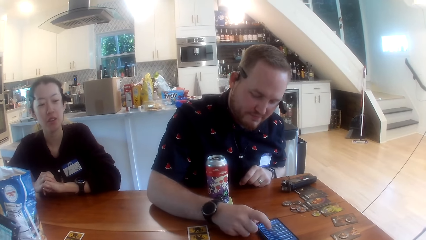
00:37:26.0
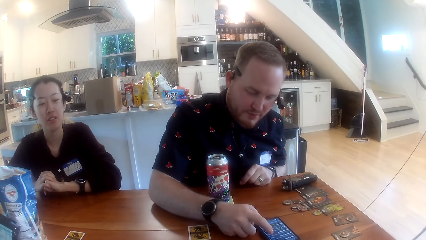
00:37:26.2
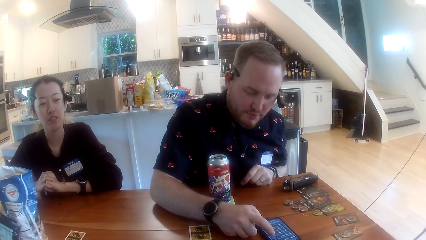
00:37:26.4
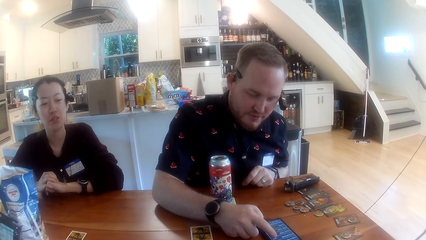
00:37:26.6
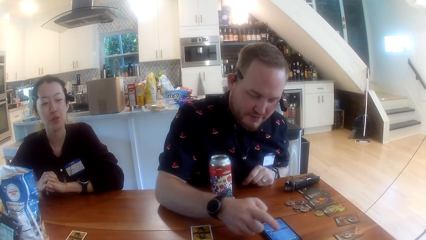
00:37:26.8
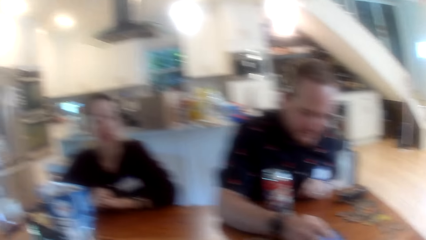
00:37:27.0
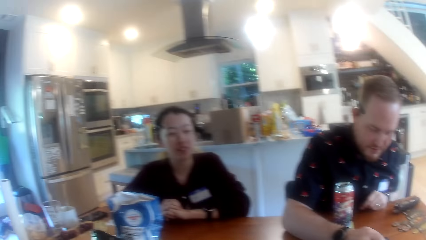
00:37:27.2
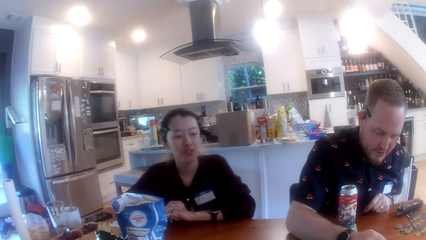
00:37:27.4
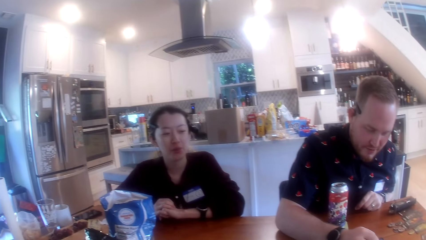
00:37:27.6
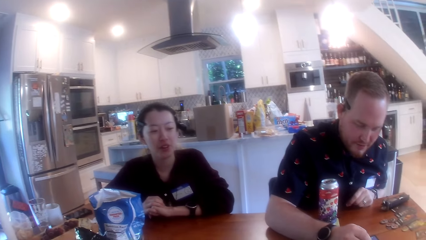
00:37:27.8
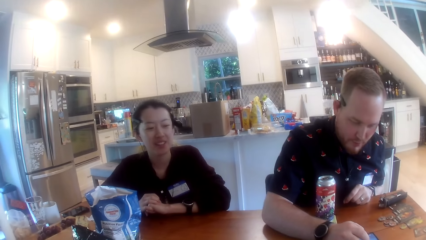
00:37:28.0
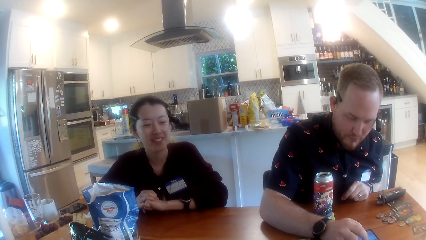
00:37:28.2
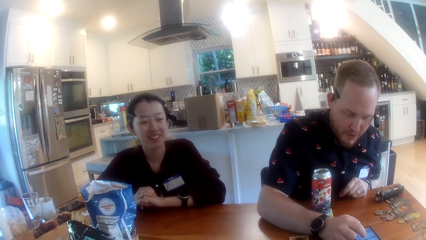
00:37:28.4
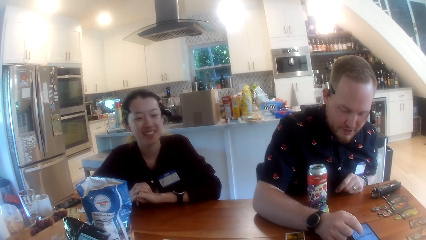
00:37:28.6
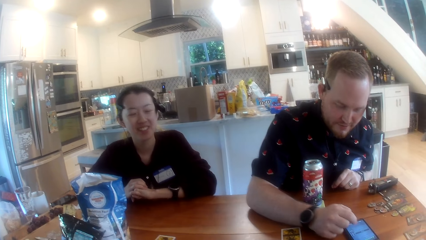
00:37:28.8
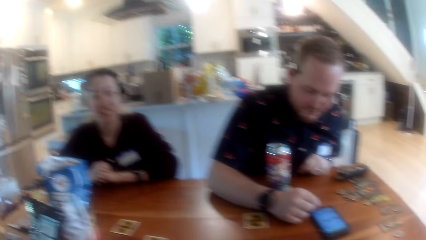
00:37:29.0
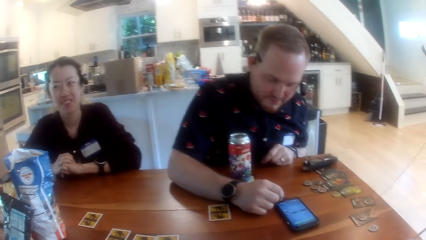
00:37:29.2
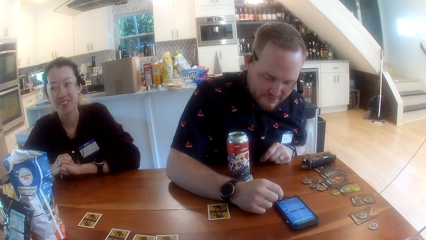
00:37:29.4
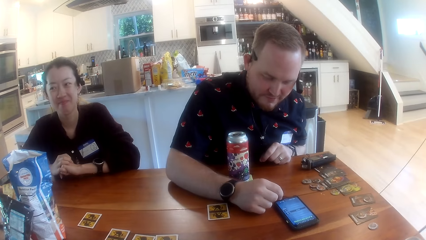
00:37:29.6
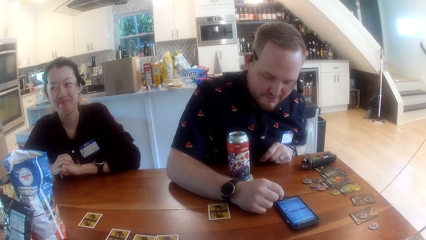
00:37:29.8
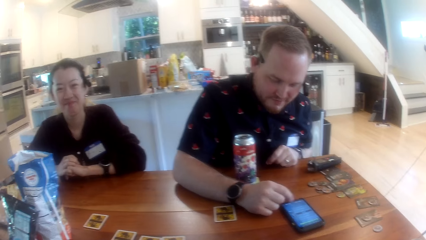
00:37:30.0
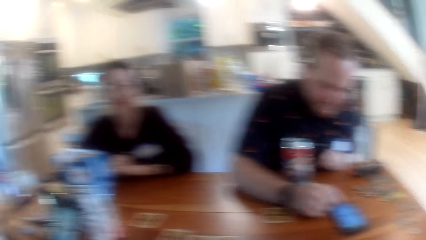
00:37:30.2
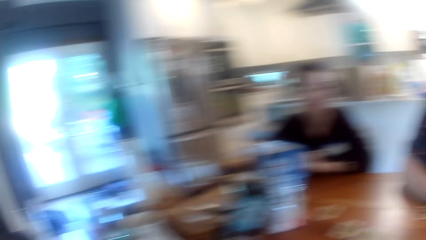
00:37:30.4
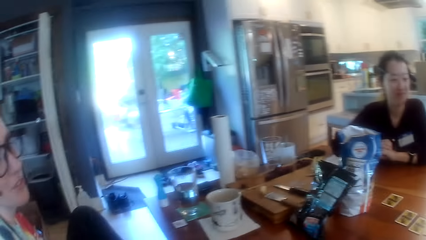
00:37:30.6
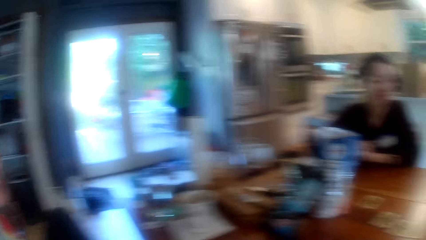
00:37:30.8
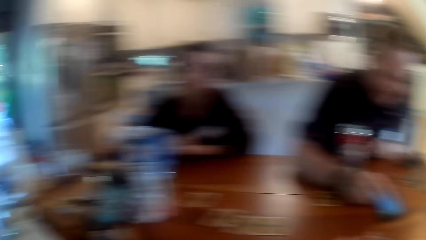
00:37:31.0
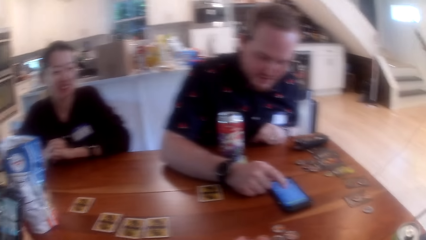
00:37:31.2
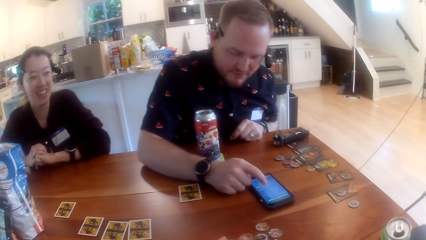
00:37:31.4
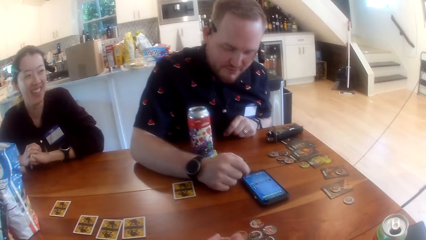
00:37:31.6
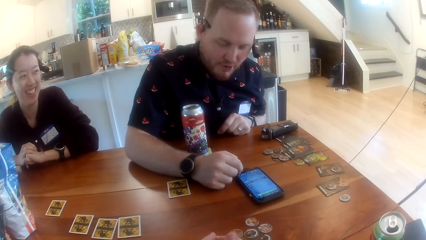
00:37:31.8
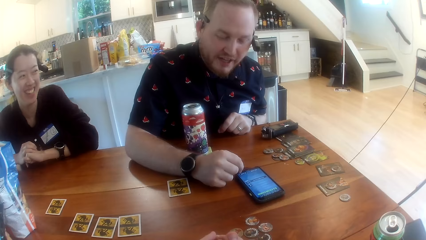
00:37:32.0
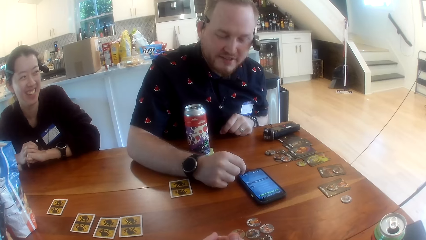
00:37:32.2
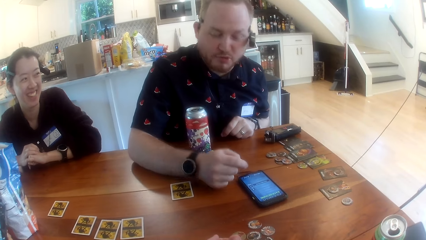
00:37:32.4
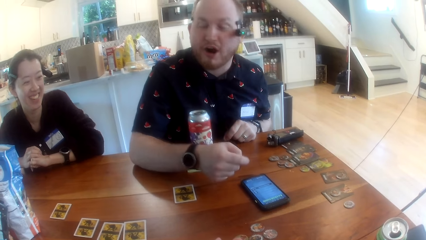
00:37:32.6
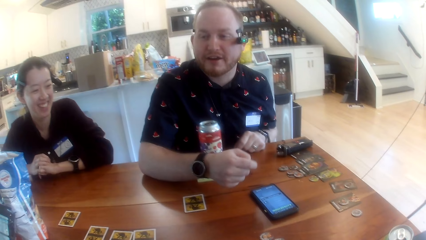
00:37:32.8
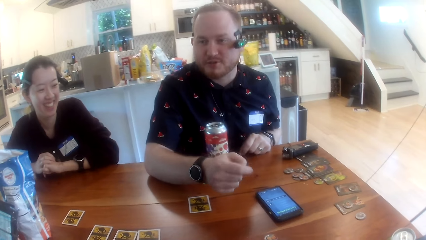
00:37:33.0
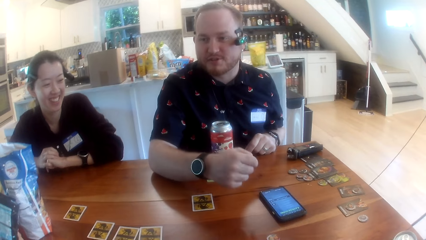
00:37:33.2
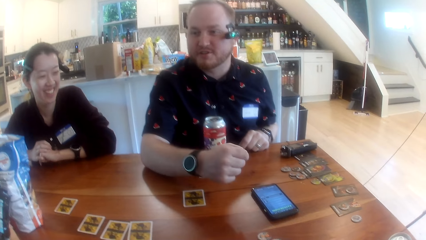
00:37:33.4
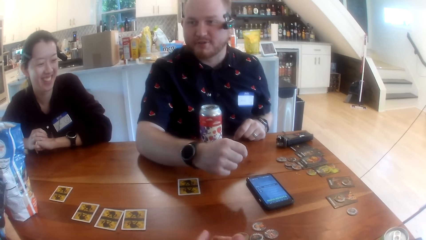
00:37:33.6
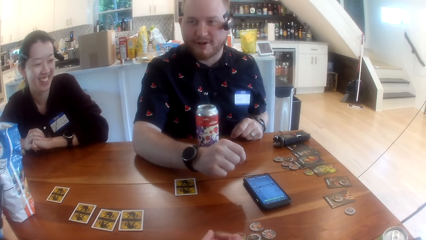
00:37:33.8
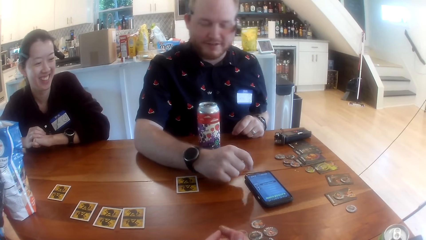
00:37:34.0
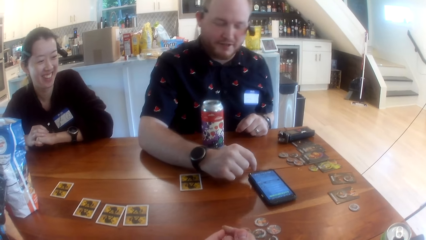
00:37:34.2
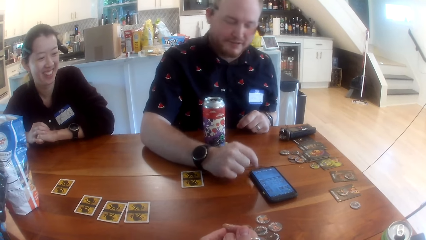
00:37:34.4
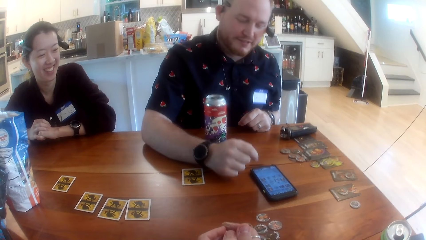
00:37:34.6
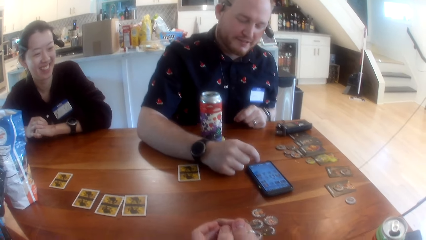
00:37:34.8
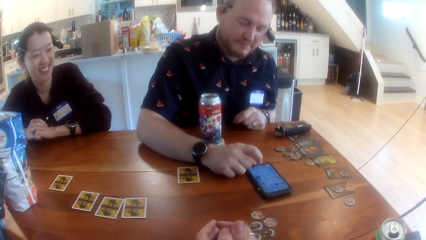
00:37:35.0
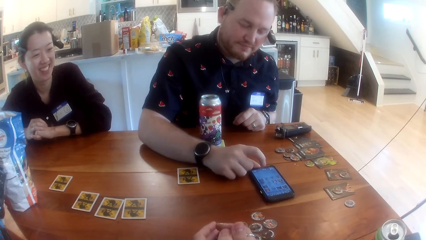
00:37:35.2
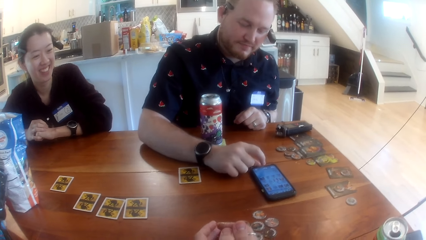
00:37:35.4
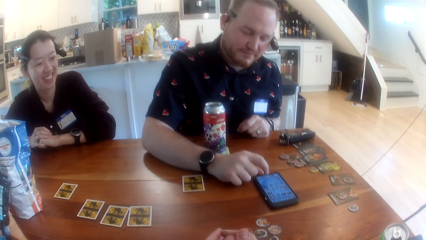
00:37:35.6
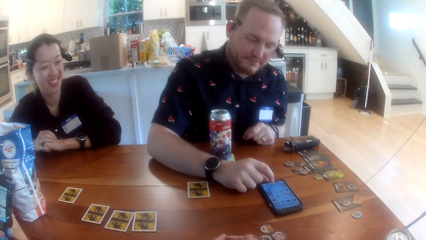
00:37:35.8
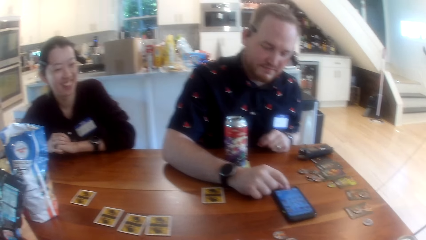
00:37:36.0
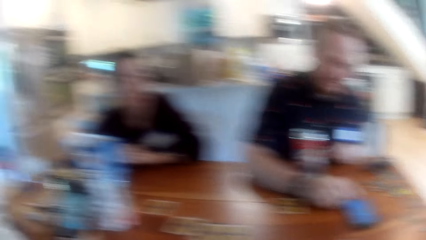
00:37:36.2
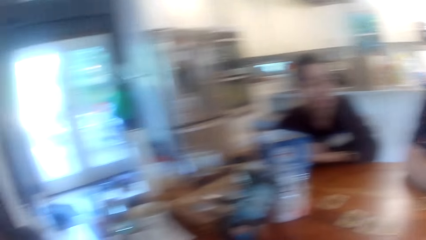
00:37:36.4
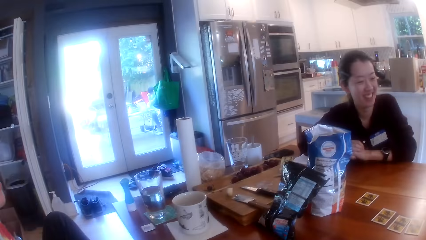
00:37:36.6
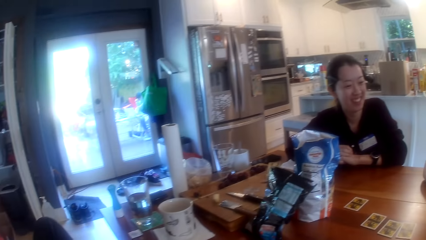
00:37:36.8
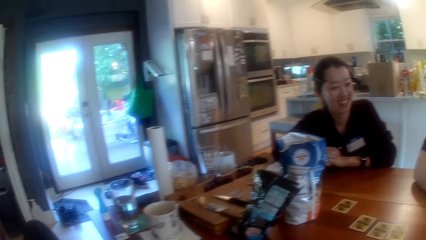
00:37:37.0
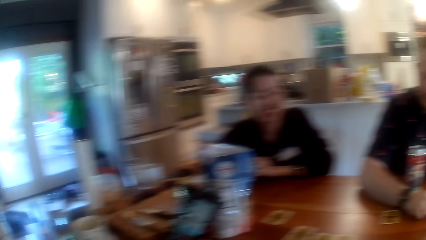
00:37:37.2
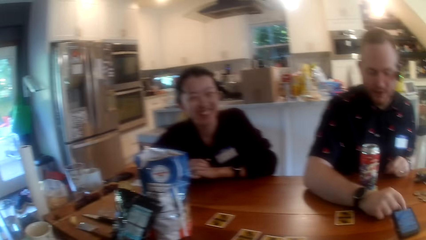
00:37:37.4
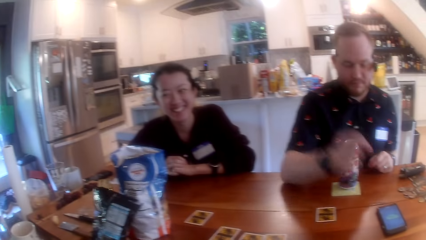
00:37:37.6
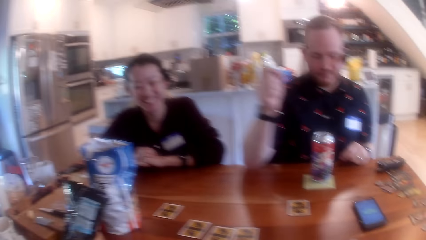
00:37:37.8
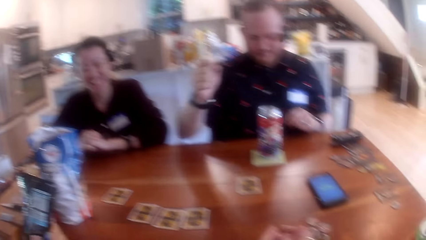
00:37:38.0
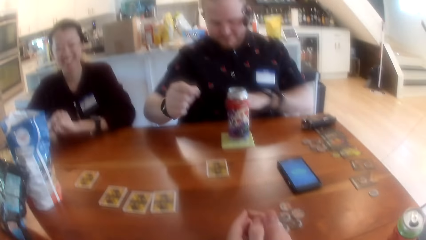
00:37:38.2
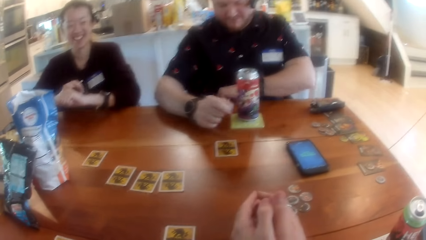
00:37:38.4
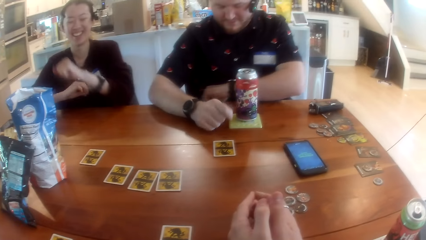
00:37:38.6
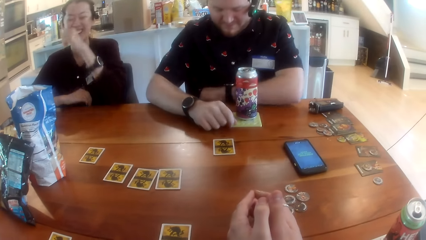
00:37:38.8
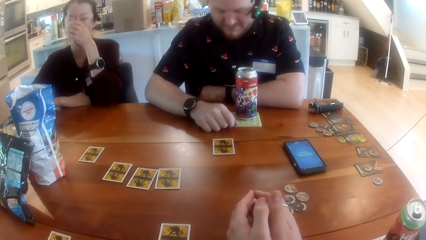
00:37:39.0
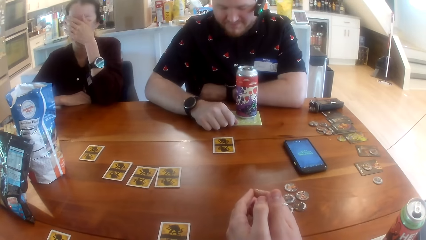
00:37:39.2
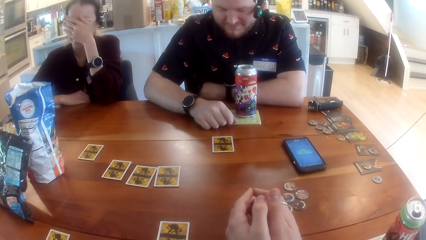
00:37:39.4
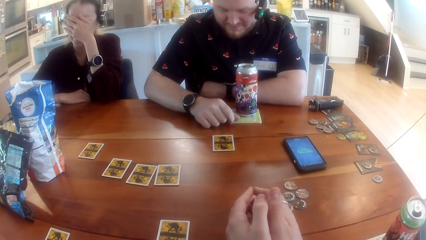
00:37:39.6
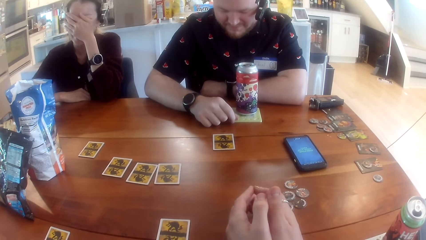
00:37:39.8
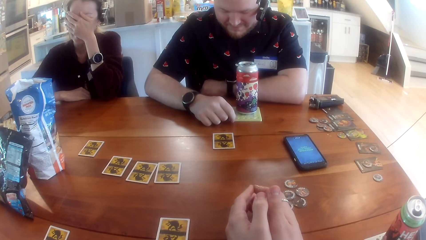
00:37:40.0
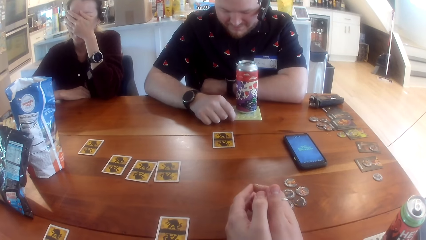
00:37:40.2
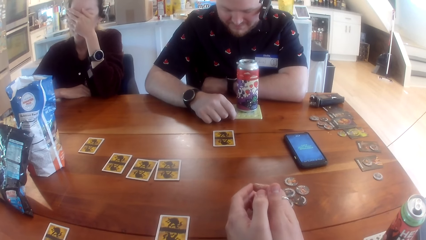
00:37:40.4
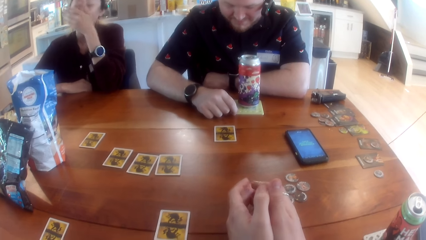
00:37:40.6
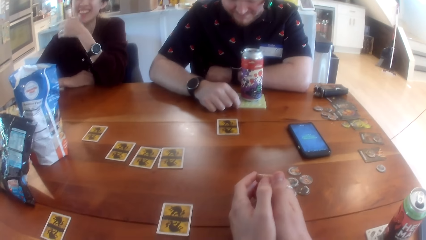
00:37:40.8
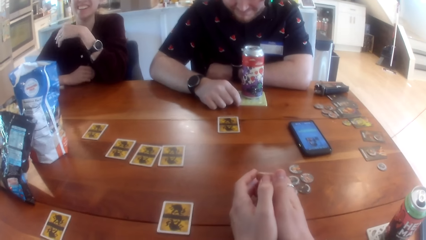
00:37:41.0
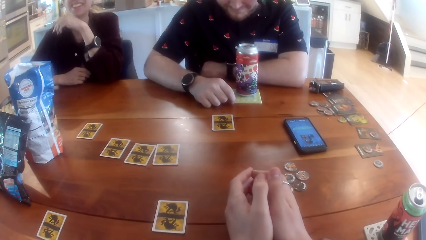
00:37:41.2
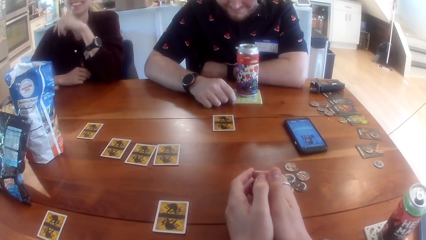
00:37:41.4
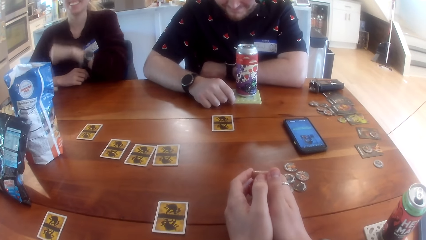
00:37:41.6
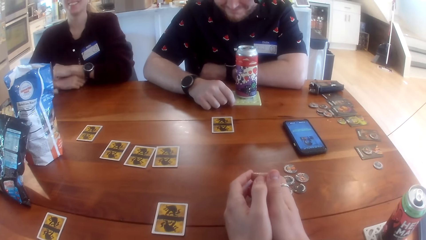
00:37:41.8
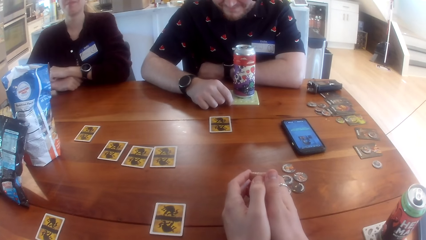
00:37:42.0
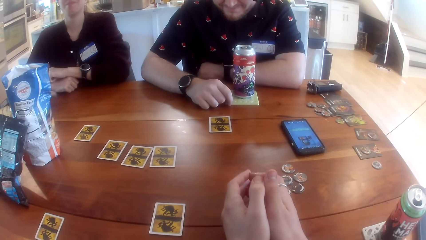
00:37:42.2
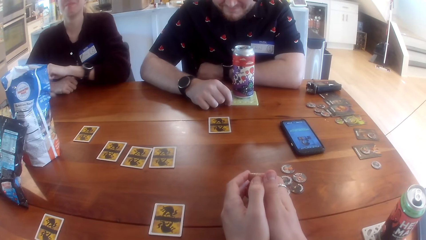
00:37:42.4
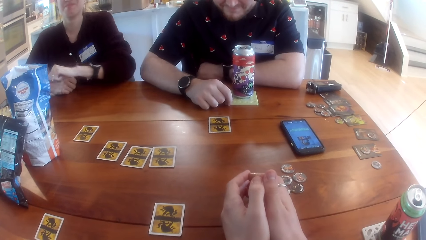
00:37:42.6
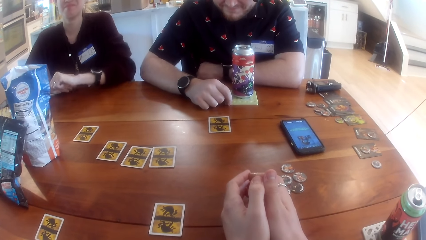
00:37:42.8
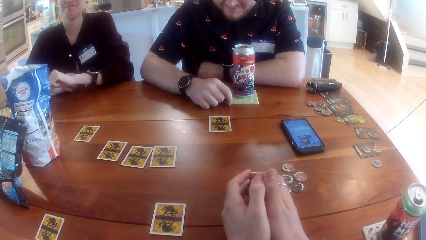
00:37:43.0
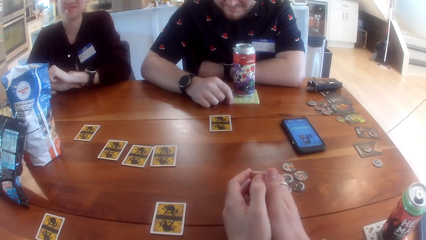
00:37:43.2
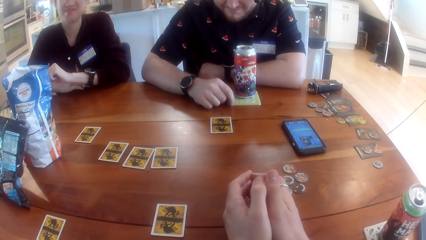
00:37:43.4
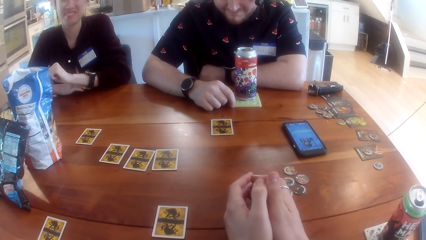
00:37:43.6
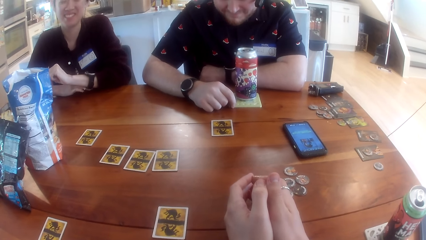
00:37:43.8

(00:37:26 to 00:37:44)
The camera wearer interacts with the people at the table. A man talks to the camera wearer. The man operates the phone on the table with his left hand. The camera wearer places both hands on the table. They look around. A woman covers her face with her left hand.
